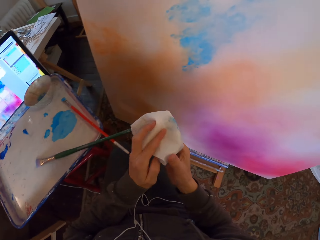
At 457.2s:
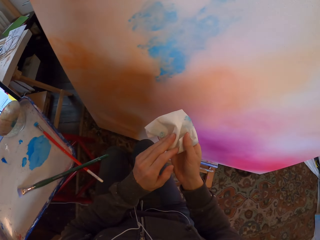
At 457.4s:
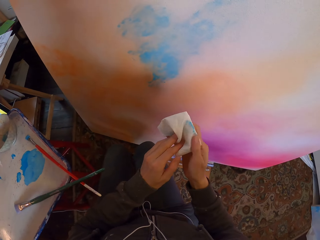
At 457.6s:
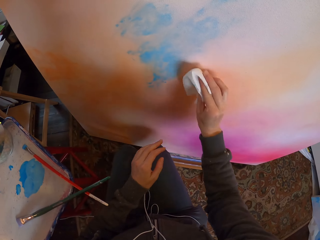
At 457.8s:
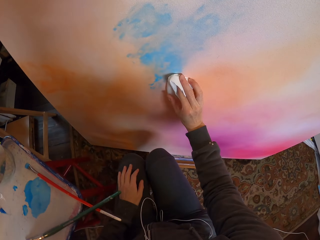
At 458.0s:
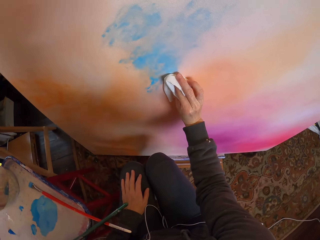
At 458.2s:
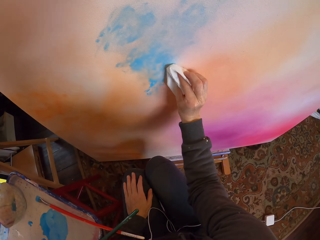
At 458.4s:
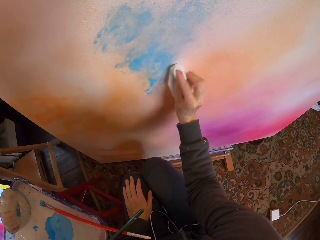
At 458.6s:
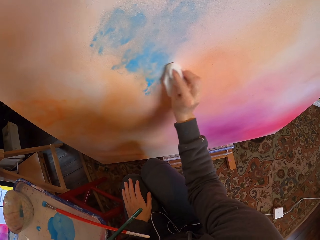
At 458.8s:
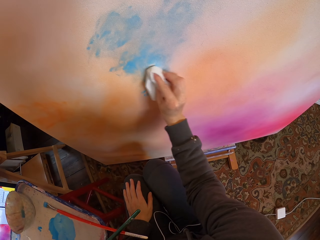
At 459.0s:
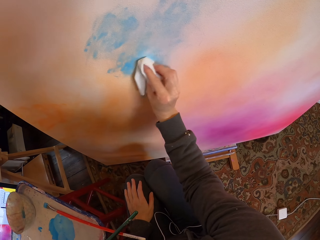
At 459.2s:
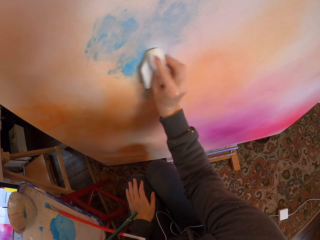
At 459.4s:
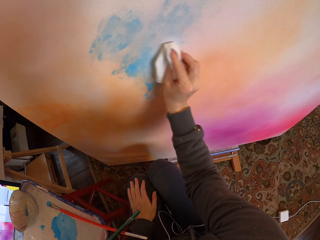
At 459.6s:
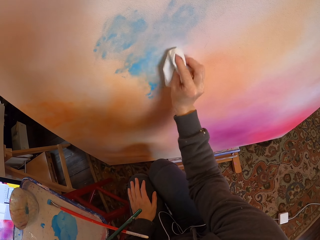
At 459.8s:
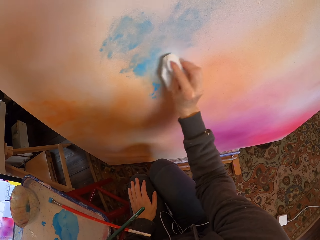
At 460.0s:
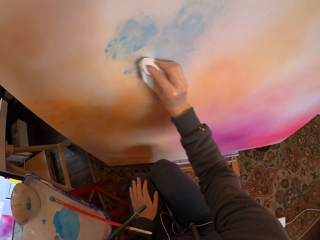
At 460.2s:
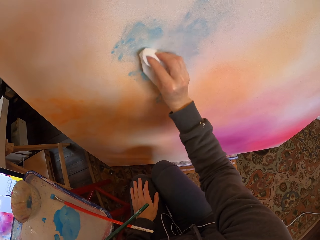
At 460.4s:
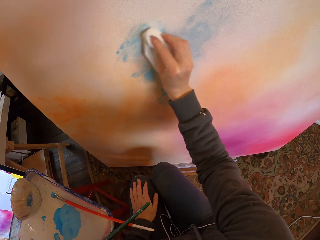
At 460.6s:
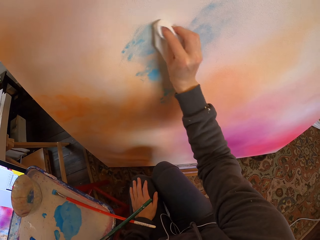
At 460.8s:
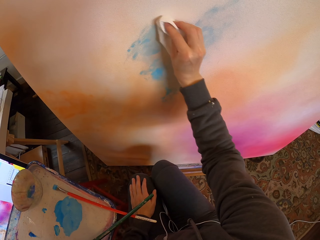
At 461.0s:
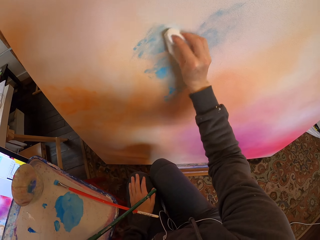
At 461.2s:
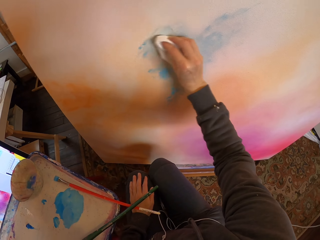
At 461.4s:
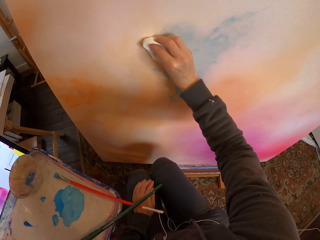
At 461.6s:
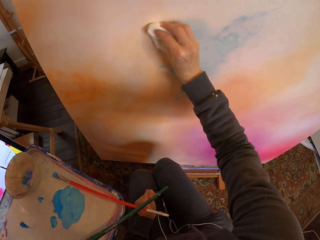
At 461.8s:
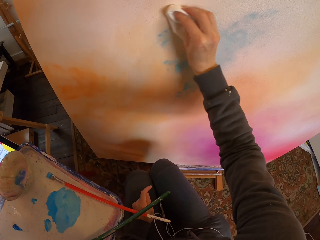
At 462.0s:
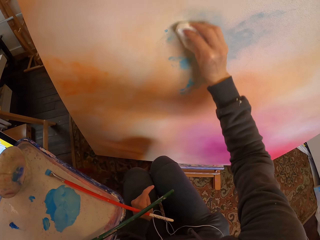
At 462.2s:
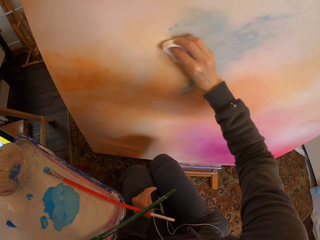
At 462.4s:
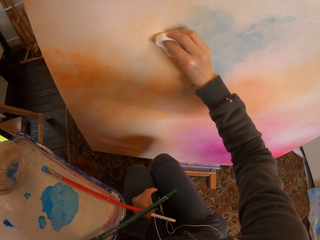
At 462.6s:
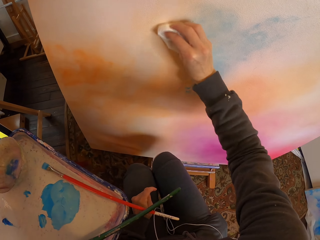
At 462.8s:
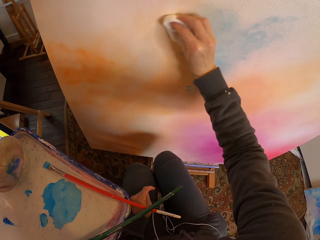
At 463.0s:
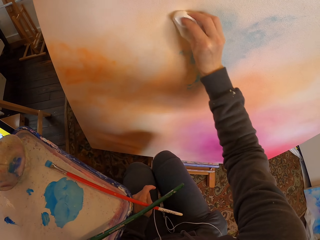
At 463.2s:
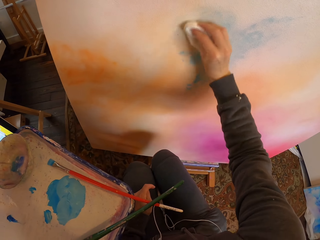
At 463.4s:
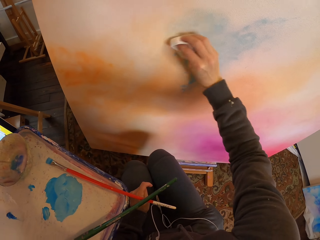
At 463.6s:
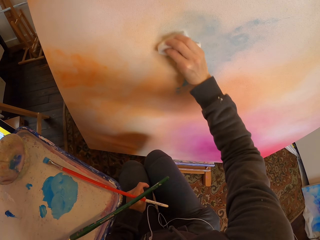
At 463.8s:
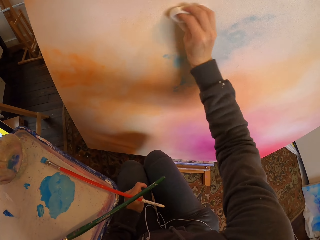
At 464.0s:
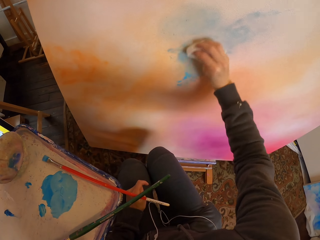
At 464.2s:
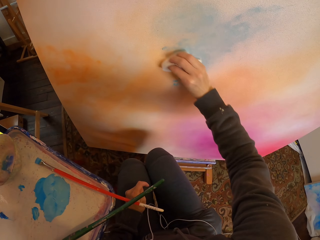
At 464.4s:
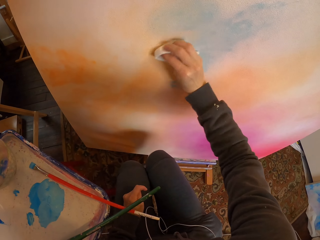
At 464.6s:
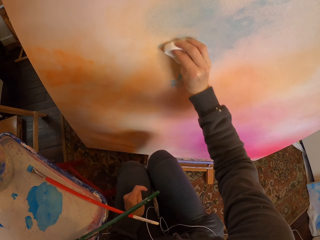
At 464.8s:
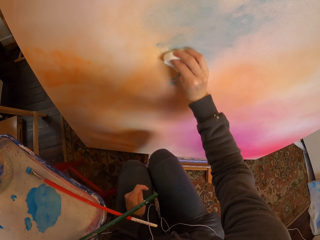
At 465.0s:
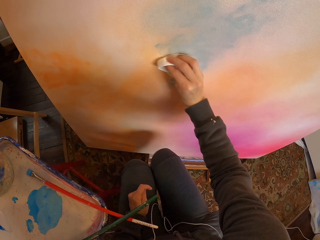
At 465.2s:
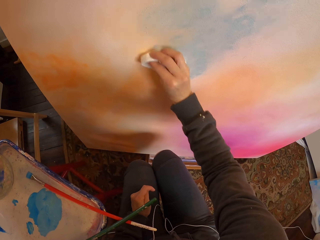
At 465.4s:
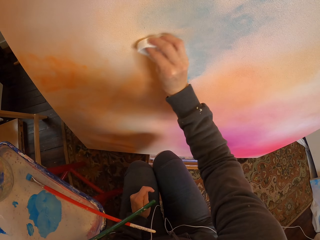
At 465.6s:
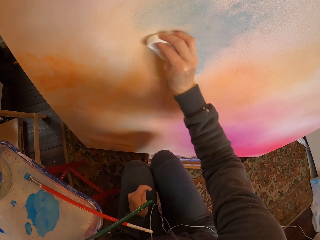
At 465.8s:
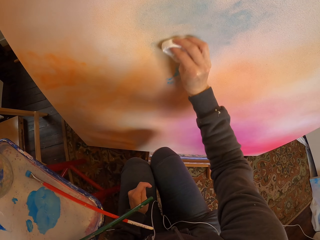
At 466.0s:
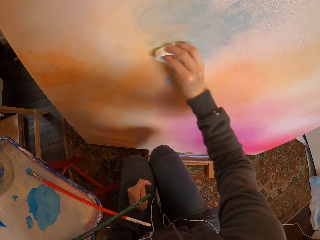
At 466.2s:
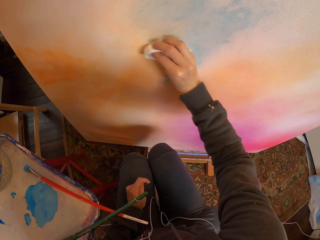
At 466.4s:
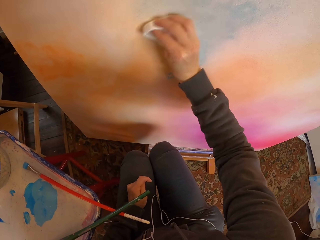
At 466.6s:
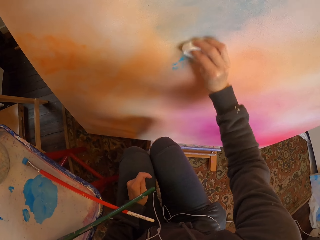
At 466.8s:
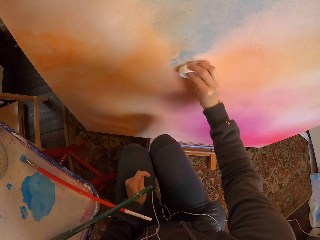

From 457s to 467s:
The camera wearer wipes the painting on the board with the paper.

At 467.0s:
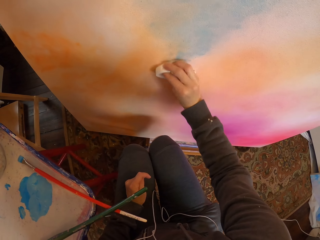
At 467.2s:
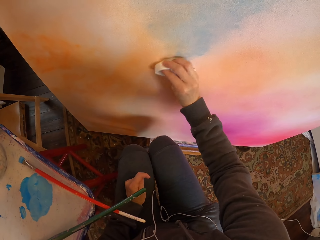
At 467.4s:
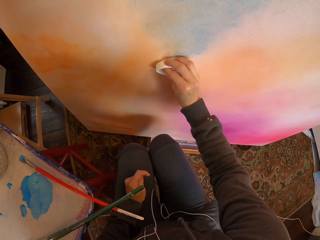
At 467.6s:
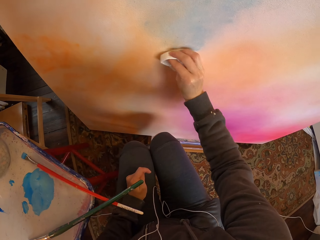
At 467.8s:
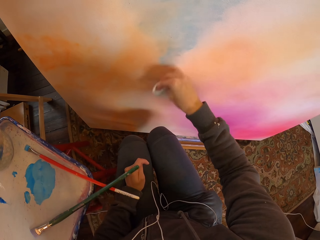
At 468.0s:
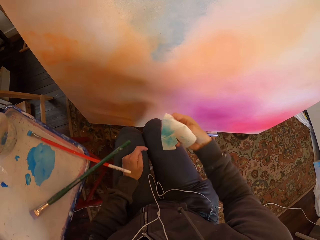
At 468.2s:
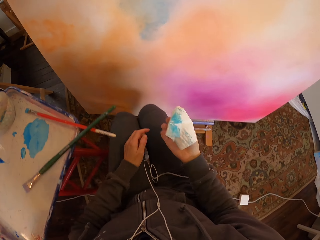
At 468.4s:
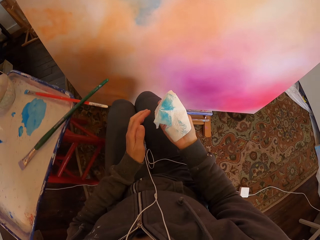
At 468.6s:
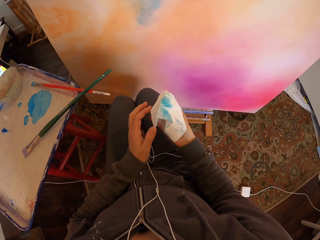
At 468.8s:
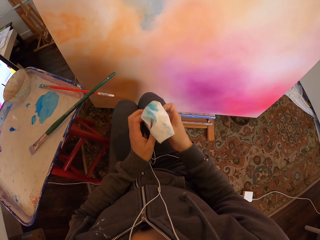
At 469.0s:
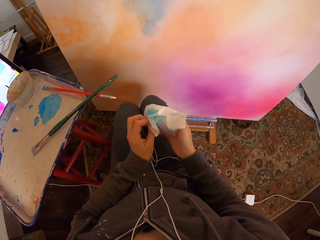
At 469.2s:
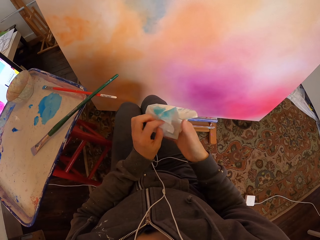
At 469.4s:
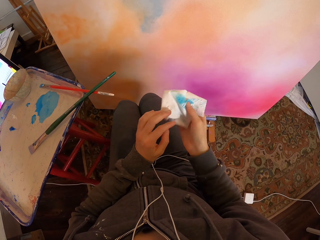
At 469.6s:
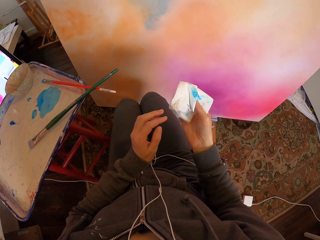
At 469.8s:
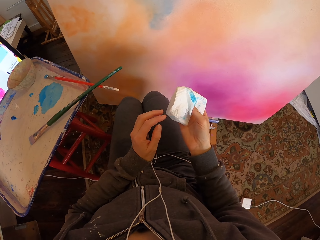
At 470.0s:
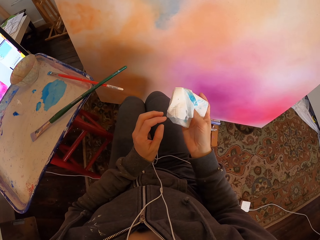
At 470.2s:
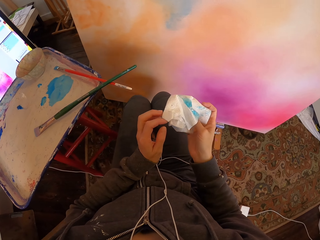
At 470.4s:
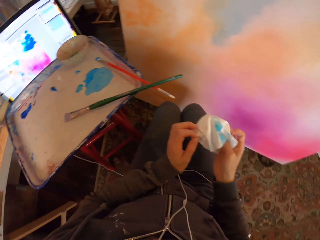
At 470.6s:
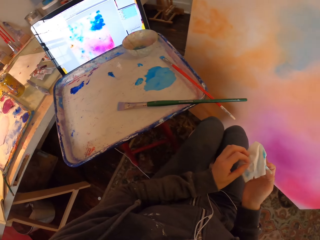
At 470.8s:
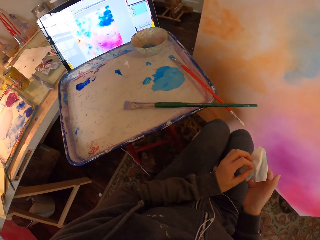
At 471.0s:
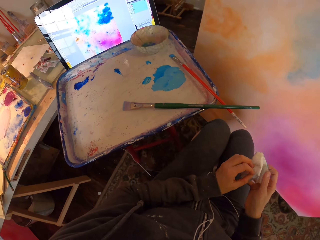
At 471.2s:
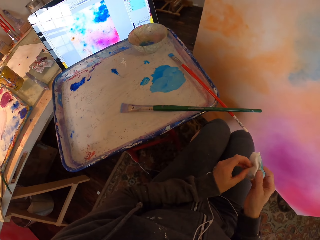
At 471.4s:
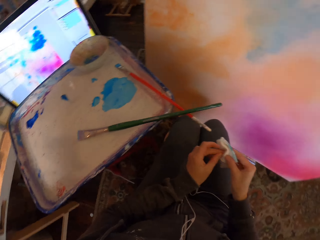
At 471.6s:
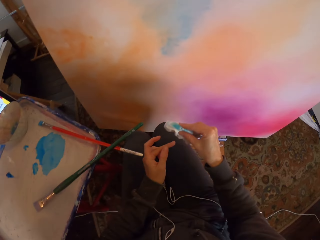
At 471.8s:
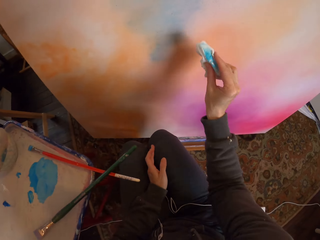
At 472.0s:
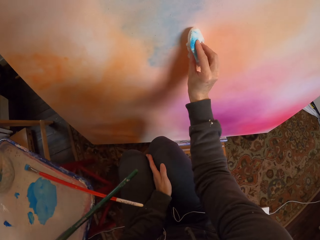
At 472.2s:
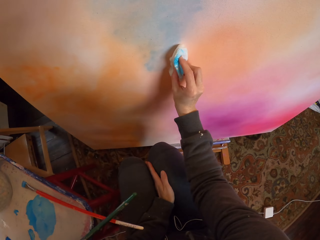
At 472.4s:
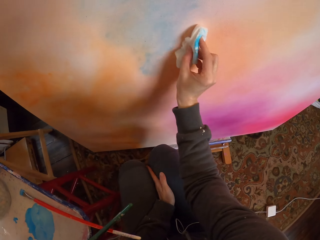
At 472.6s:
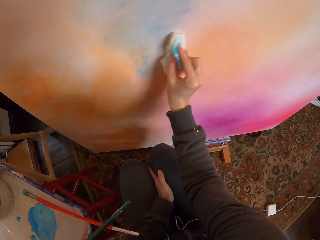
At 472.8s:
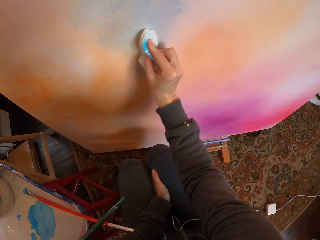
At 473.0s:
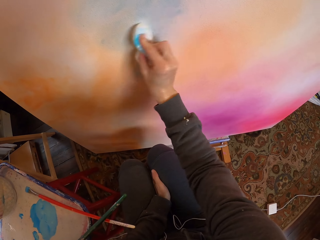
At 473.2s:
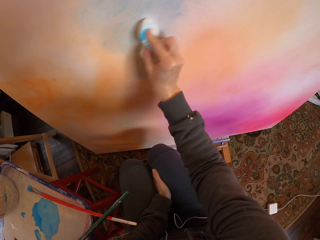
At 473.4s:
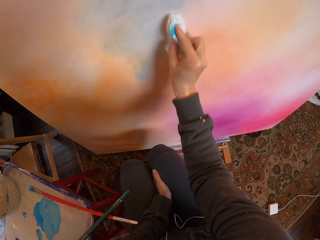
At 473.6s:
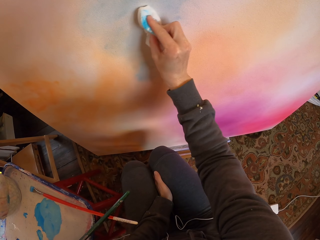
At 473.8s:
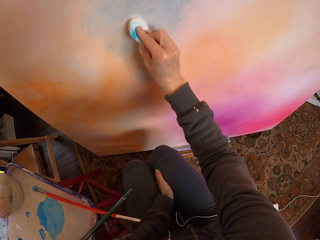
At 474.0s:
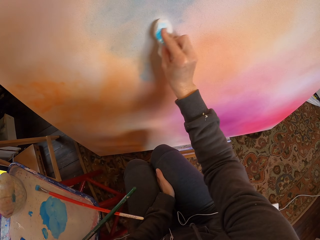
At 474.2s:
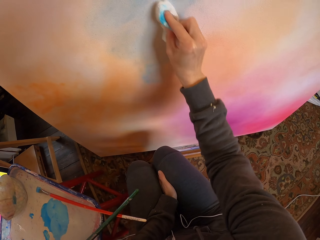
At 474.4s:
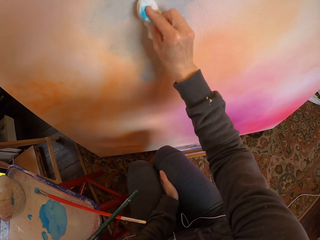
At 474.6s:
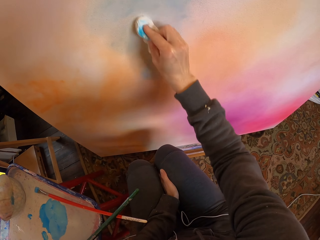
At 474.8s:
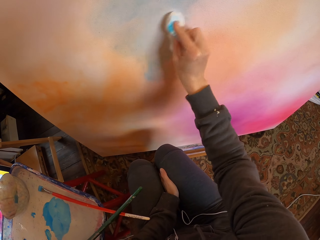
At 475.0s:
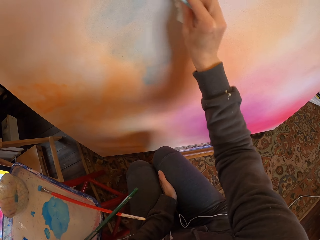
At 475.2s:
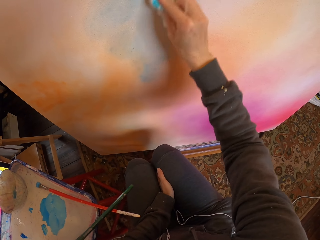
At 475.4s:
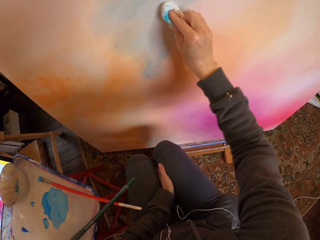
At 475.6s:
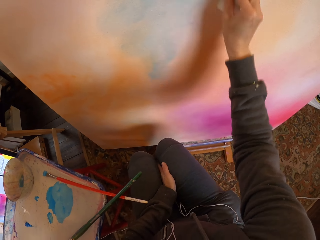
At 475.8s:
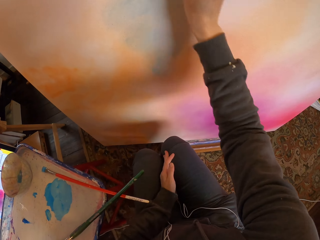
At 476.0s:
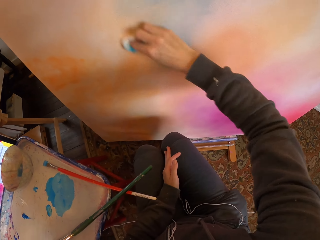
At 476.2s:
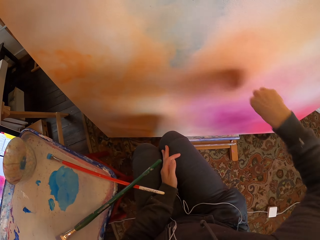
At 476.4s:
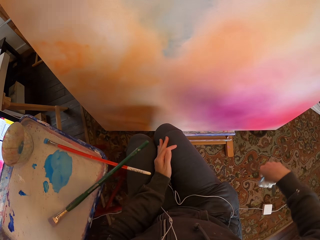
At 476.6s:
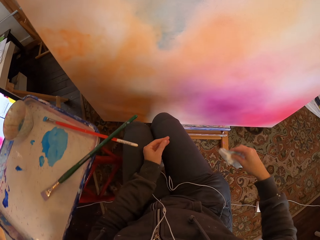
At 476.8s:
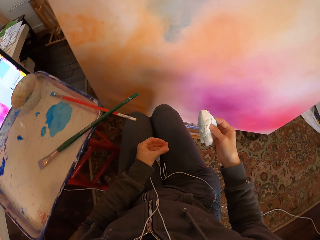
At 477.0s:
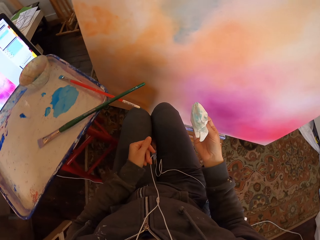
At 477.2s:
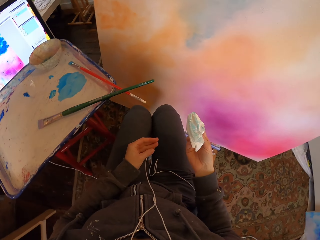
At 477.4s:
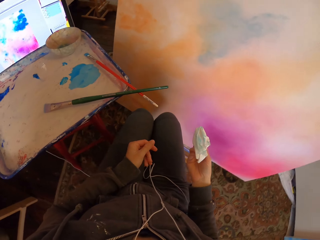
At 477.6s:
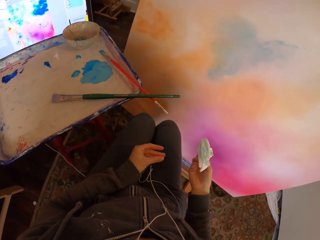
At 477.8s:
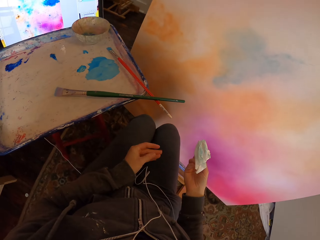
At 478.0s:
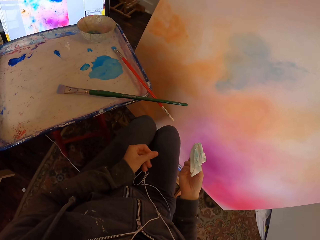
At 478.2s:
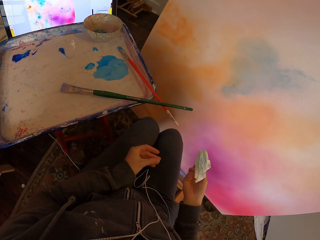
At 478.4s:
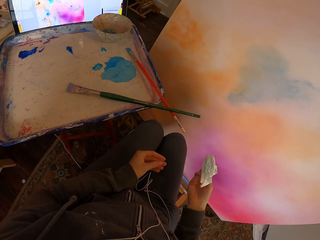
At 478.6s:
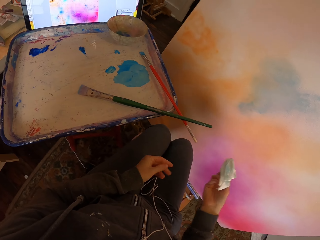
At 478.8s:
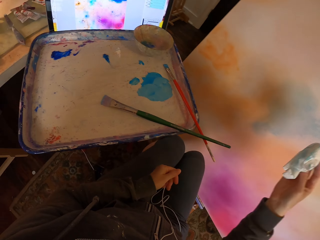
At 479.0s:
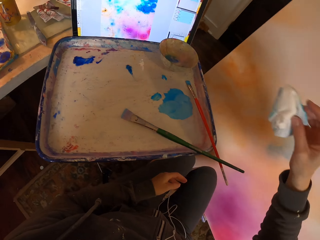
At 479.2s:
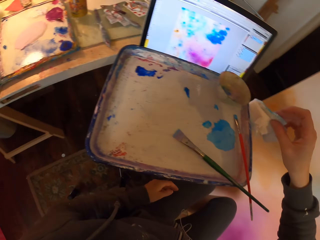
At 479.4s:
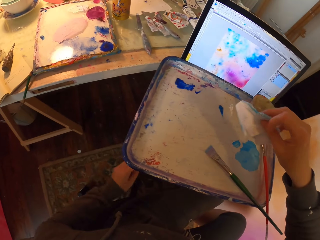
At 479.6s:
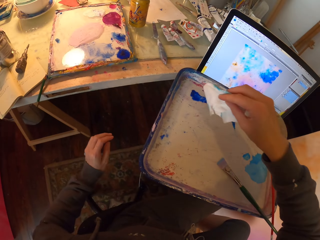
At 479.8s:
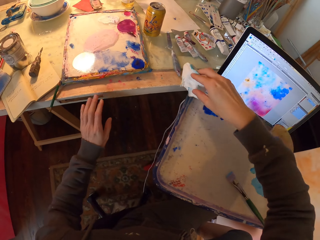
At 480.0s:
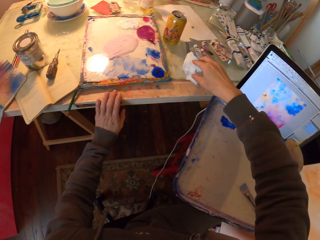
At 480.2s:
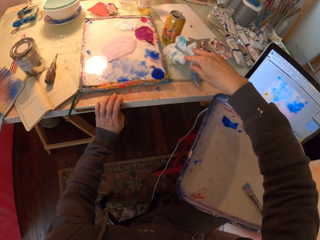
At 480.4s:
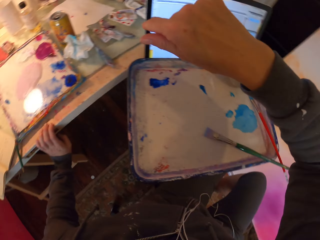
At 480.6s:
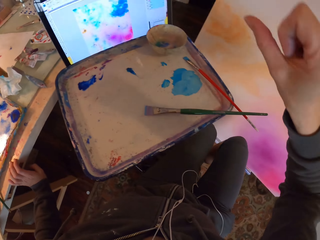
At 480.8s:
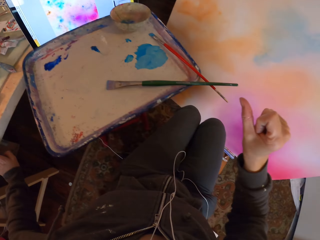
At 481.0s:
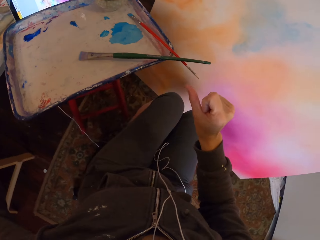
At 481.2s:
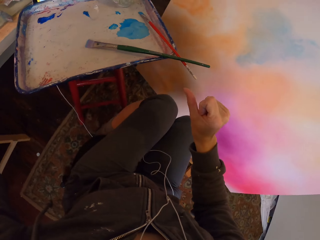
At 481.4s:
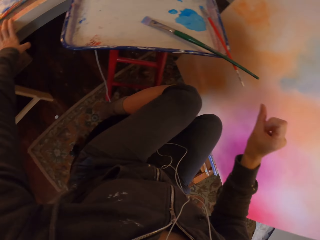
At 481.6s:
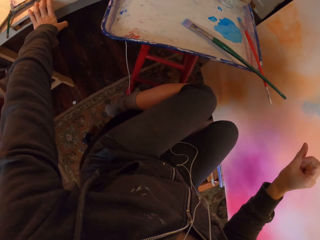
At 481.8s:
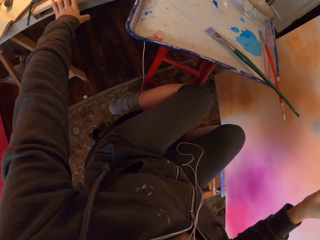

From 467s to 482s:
The camera wearer turns the paper in their hands. They wipe the painting on the board with the paper. They stare at the paper. They drop the paper on the table.
